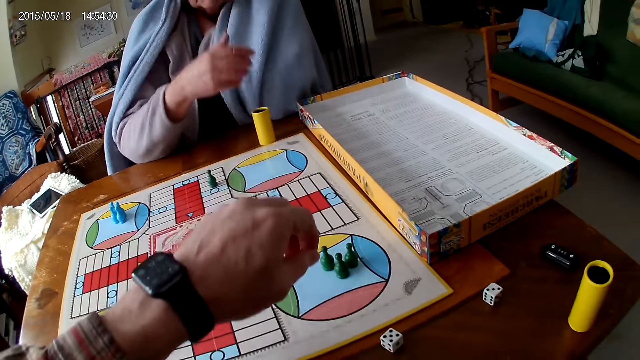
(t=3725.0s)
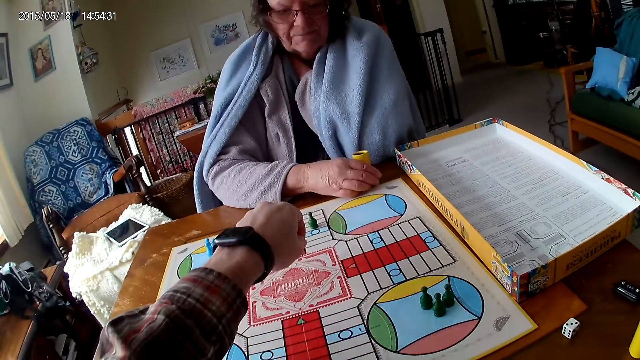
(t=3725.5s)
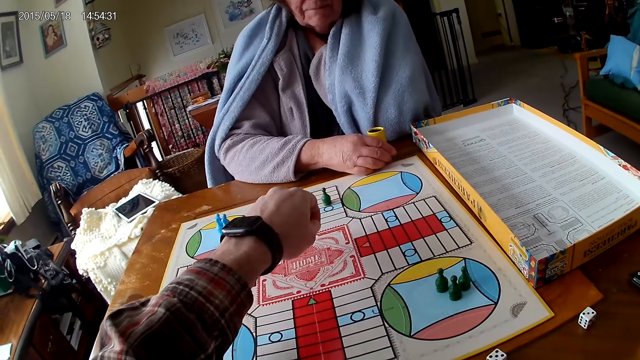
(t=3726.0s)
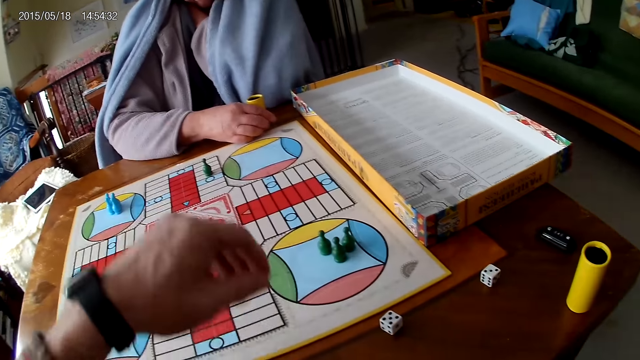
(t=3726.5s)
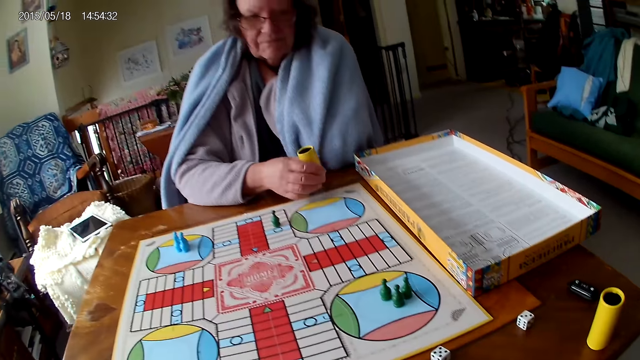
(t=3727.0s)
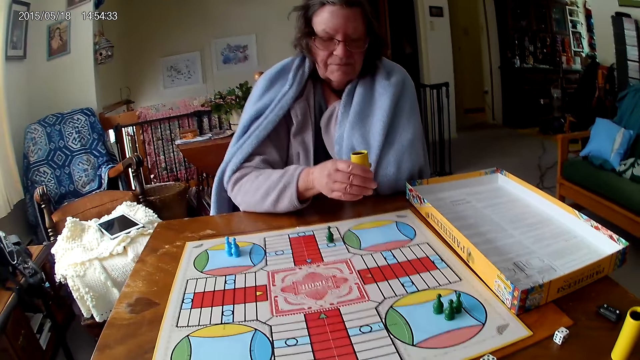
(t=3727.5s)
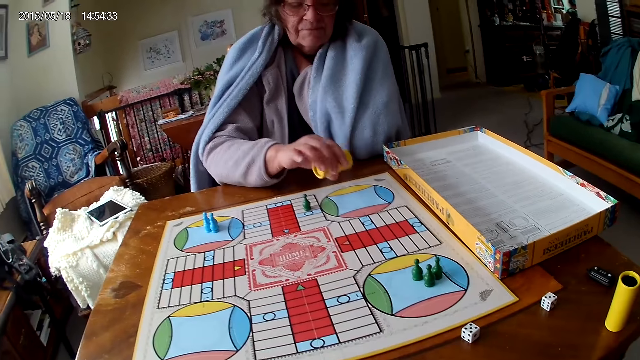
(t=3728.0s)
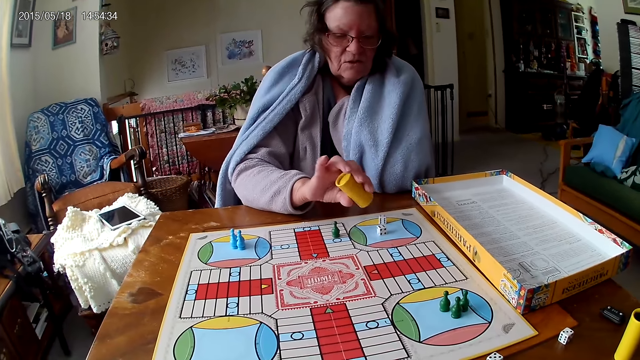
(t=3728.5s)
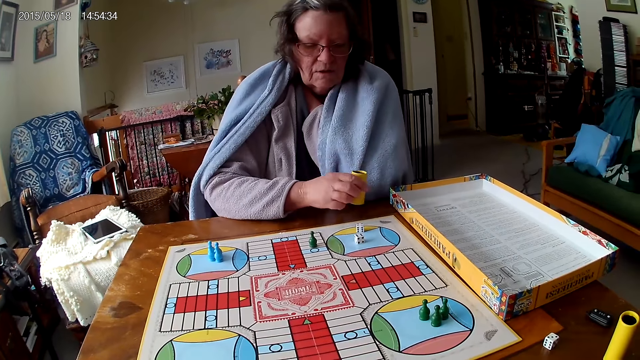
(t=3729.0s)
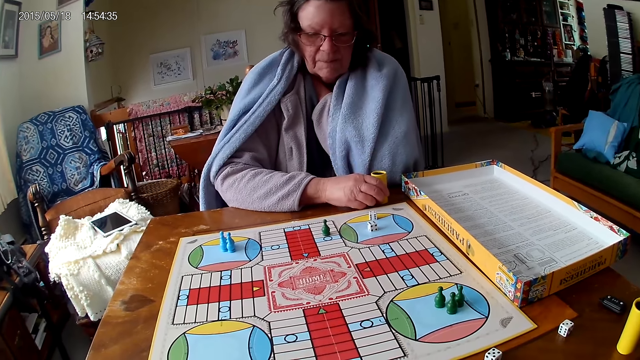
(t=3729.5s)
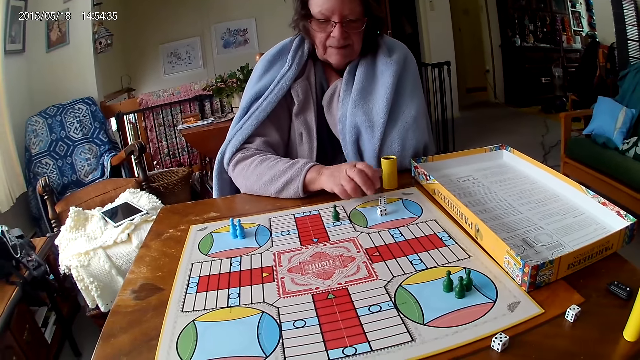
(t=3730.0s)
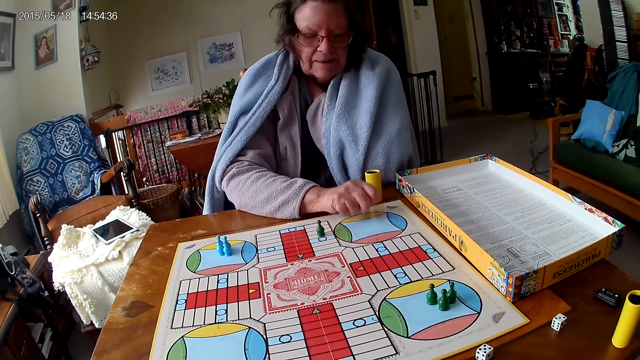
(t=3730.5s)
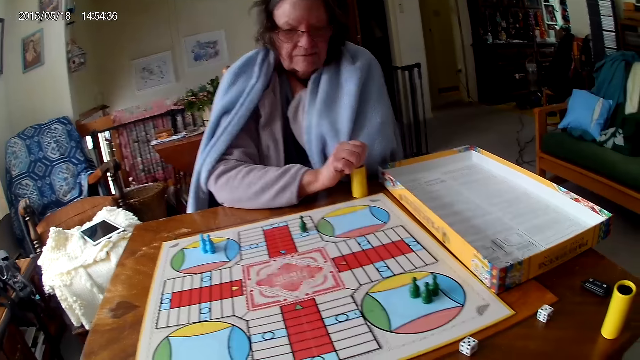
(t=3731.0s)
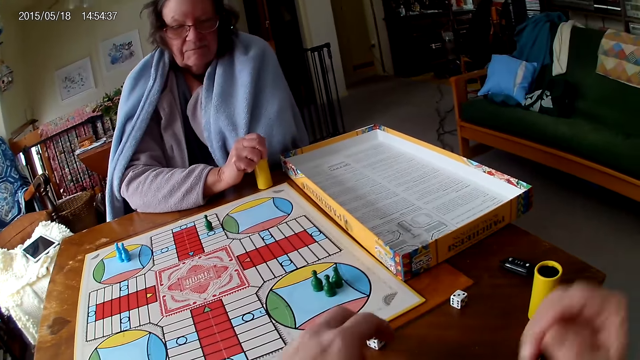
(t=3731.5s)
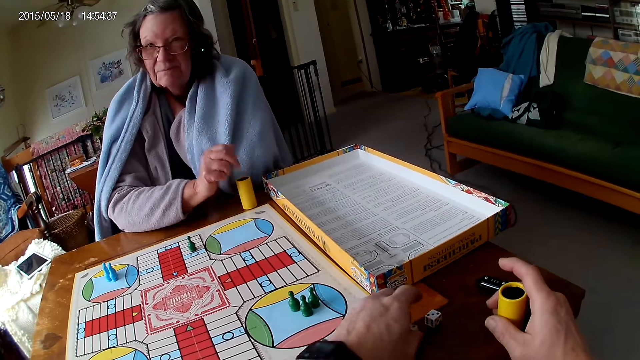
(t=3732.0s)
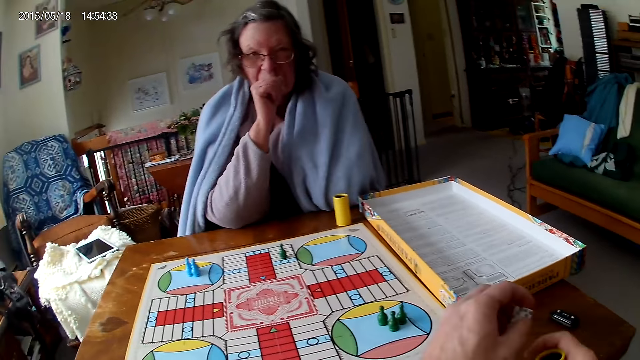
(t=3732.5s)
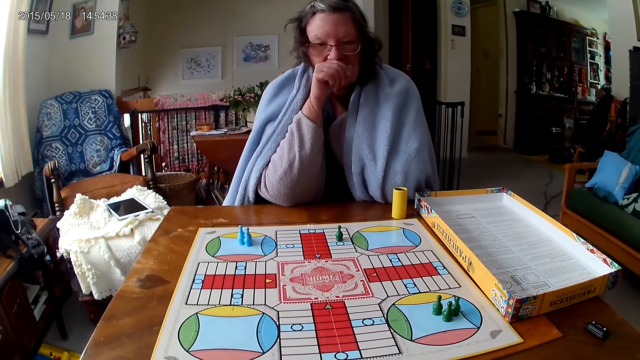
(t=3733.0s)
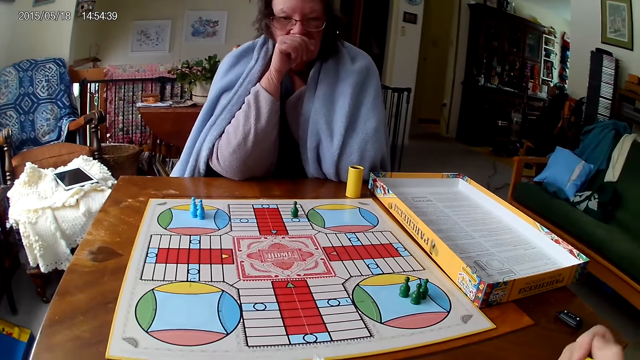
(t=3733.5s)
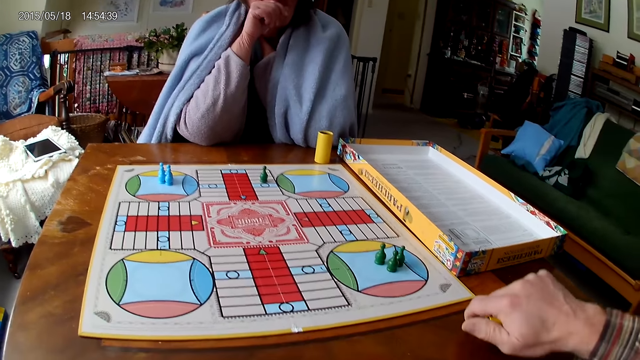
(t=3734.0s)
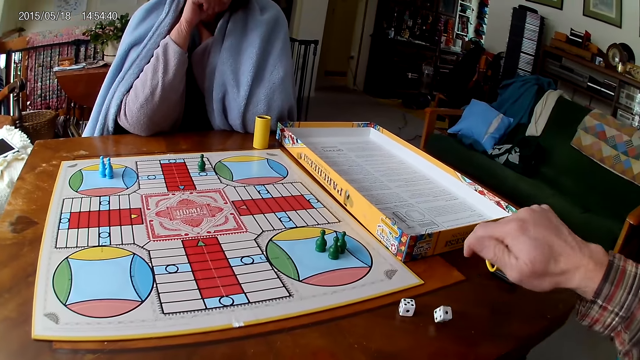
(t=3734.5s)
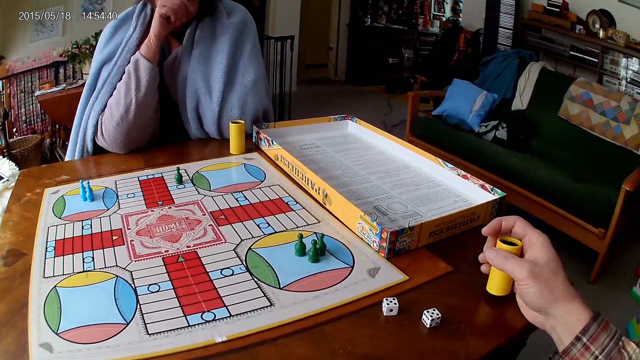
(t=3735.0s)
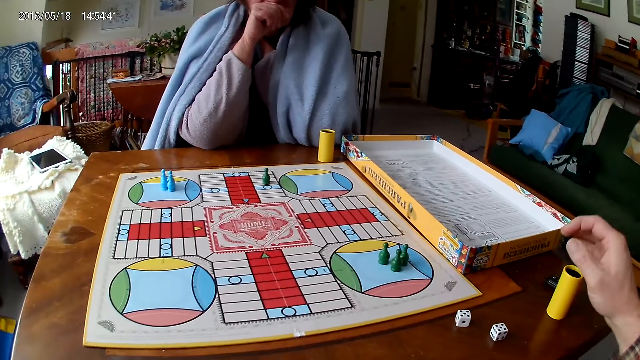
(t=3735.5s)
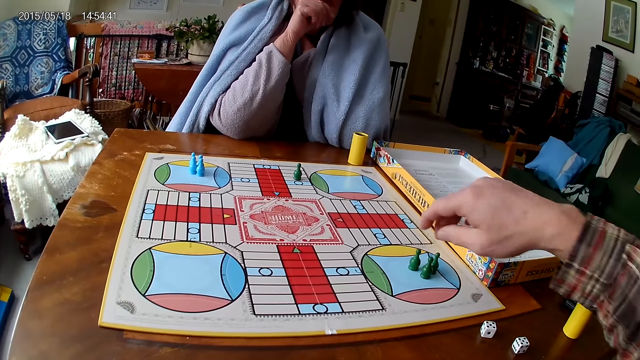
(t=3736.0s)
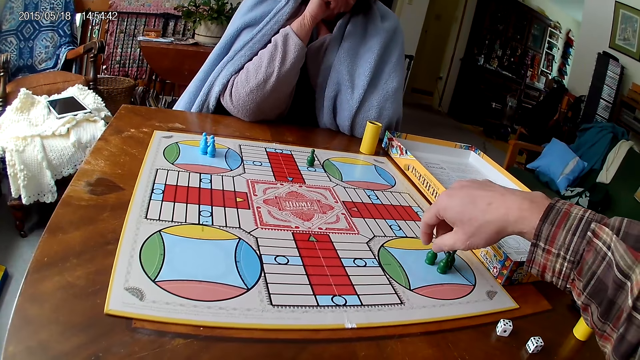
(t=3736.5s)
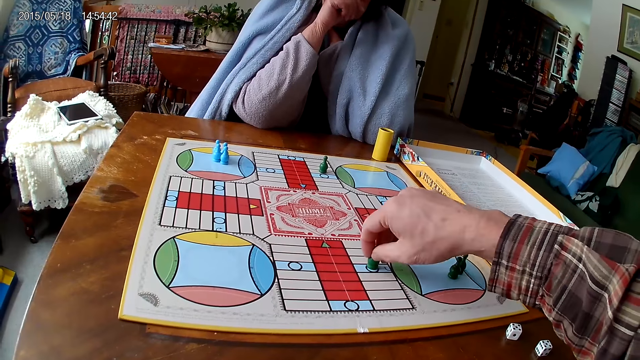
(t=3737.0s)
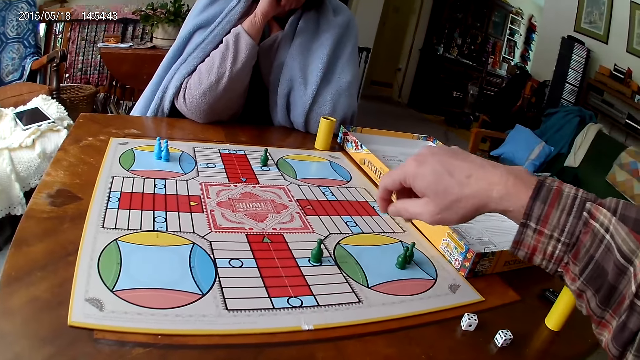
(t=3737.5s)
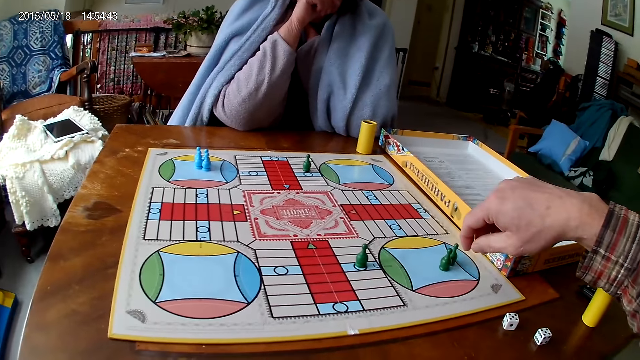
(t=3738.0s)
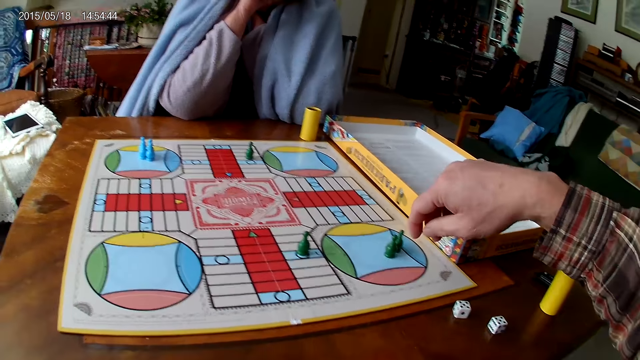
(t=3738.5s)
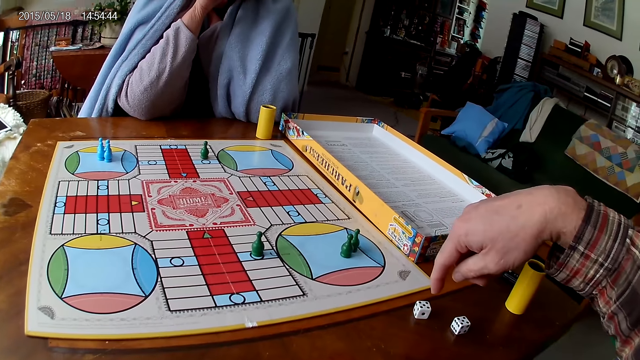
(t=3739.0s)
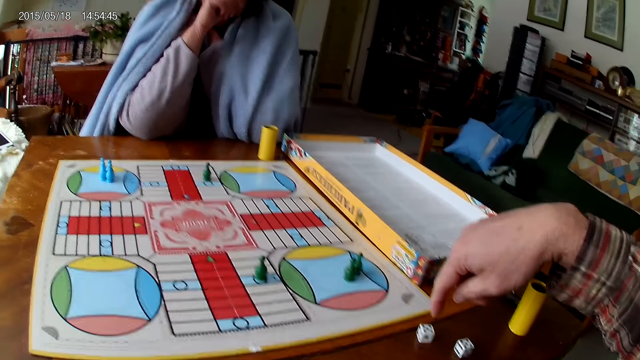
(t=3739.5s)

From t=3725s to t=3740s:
A woman picks up the dice cup or dice can from the table with her right hand. She shakes the dice cup in her right hand. She pours the dice in the dice cup on the ludo game with her right hand. She puts the dice can on the table. She packs dice from the ludo game on the table with her right hand. She puts the dice can on the table again. She packs dice from the ludo game on the table with her right hand again. The camera wearer picks up the dice cup from the table with his left hand. He touches the dice cup on the table with his right hand. He puts the dice in the dice can. He shakes the dice cup in his right hand. He pours the dice in the dice cup on the table with his right hand. He moves the ludo token from the ludo game with his right hand.

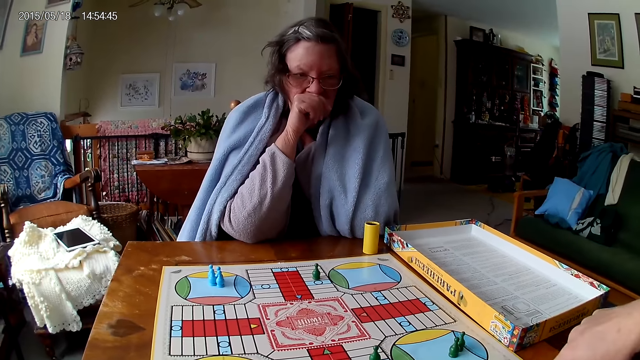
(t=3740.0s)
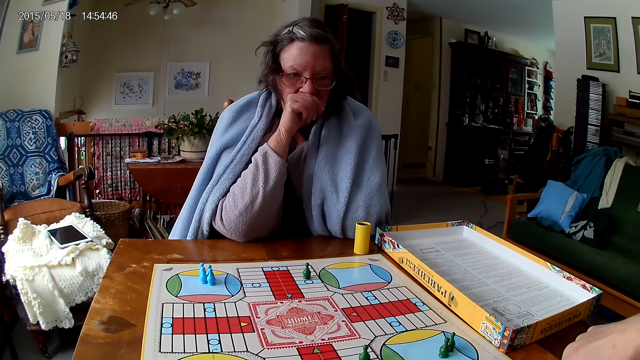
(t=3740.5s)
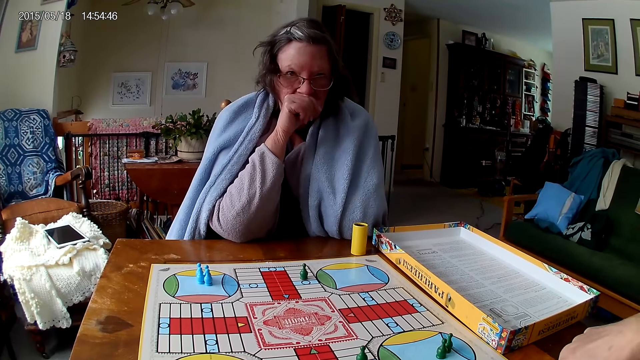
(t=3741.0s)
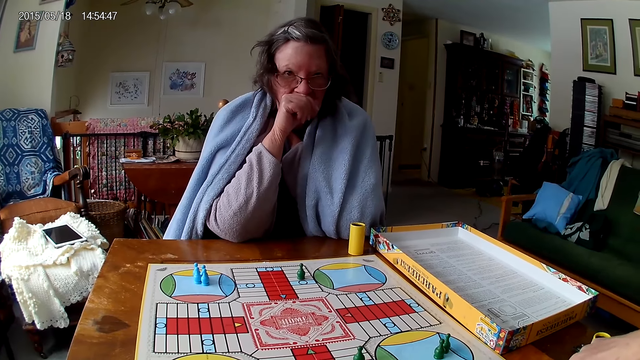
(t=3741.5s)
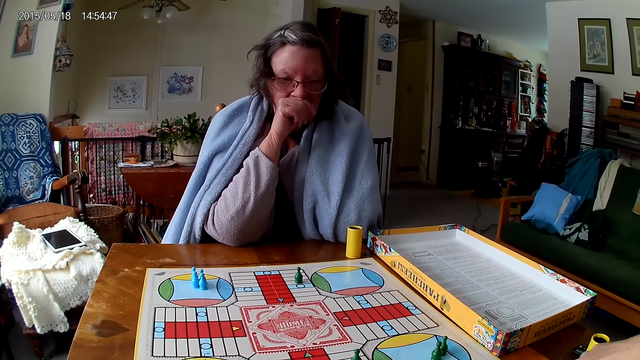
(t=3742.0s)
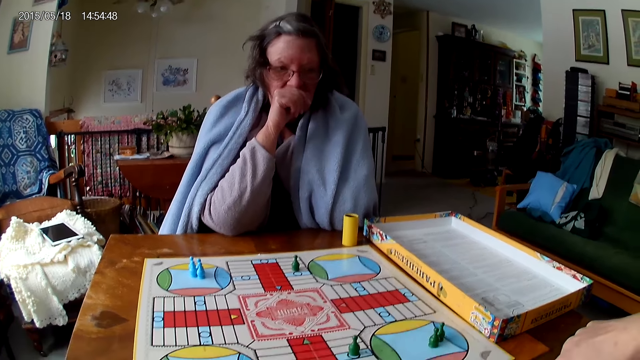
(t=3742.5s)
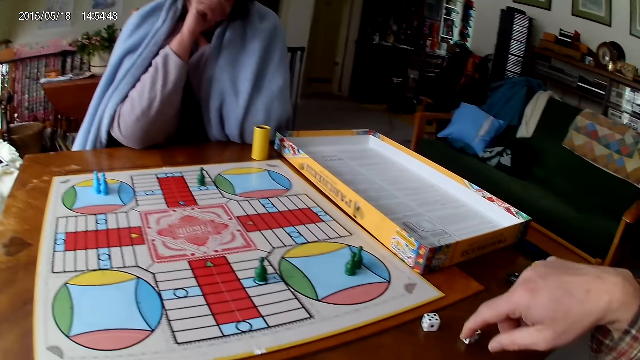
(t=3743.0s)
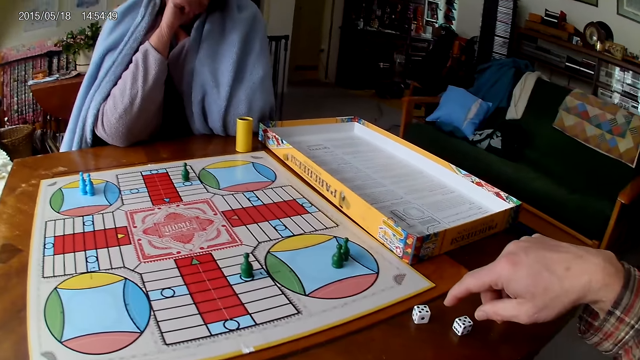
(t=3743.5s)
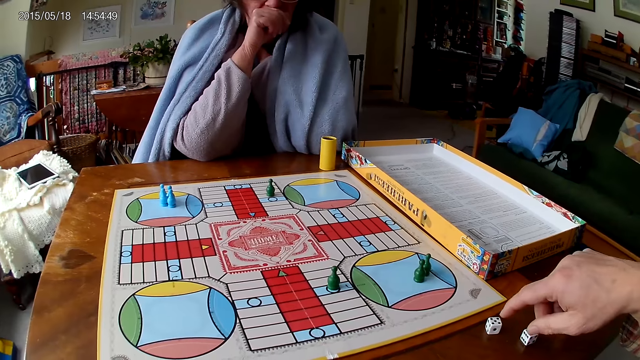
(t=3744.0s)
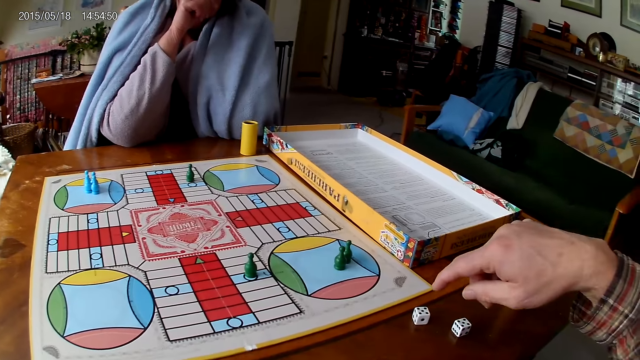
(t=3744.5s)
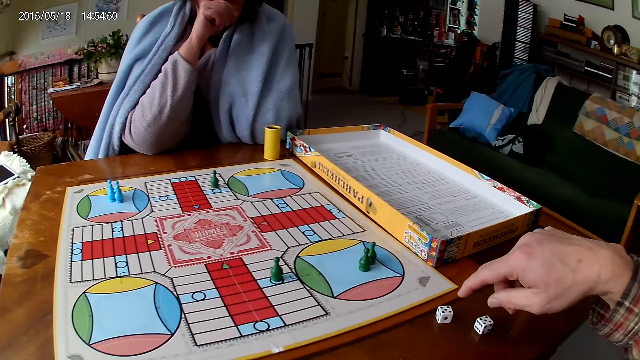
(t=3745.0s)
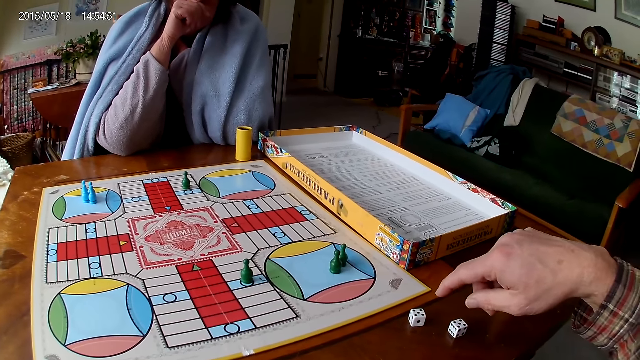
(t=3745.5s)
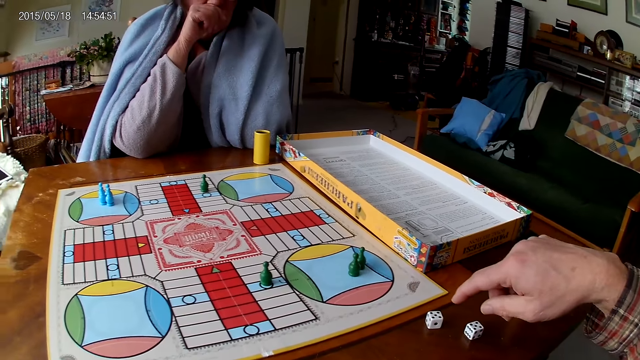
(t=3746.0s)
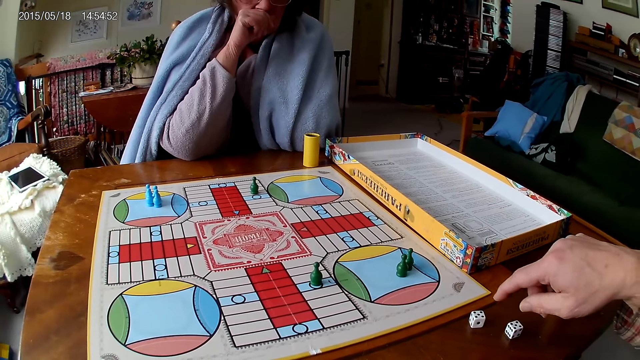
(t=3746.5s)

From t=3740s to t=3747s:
The camera wearer points at the dice.
